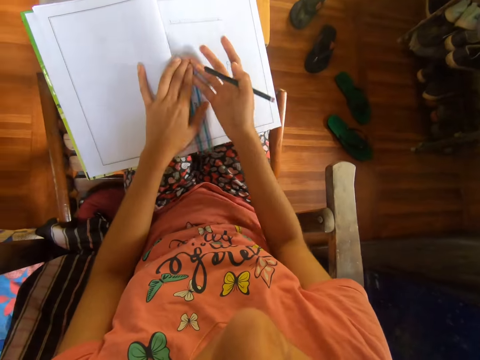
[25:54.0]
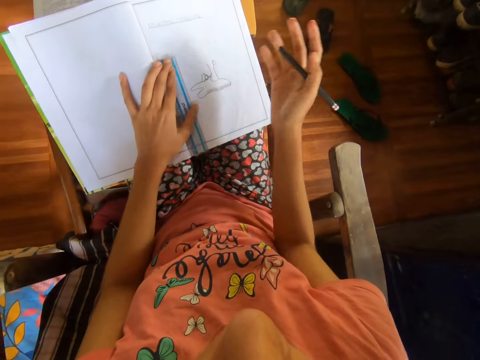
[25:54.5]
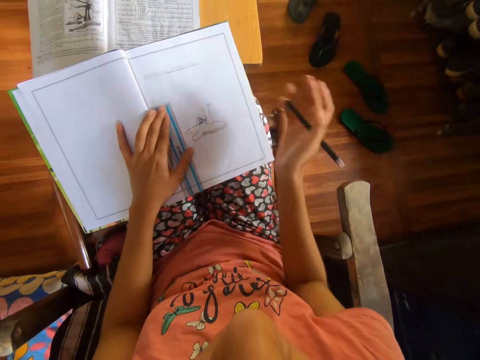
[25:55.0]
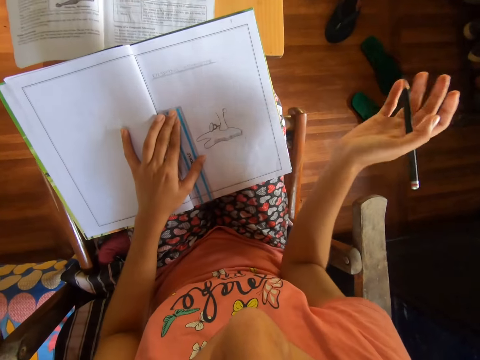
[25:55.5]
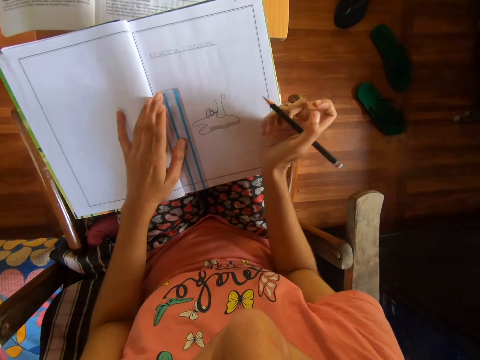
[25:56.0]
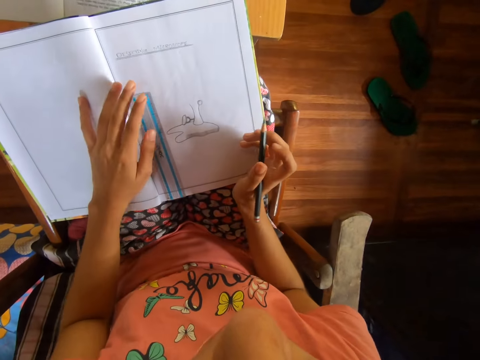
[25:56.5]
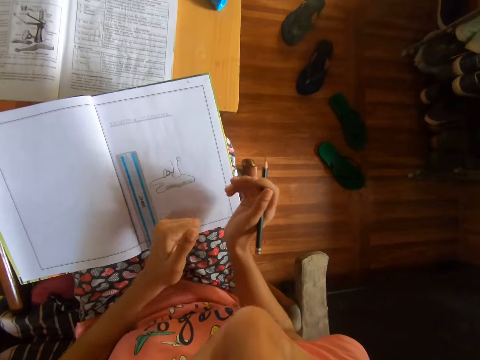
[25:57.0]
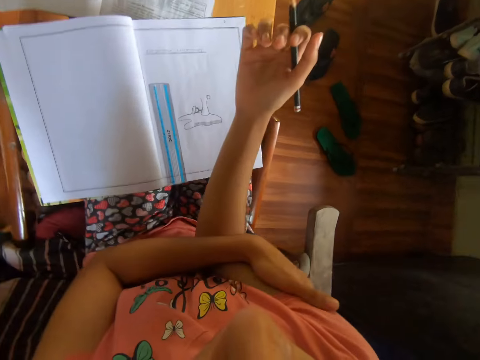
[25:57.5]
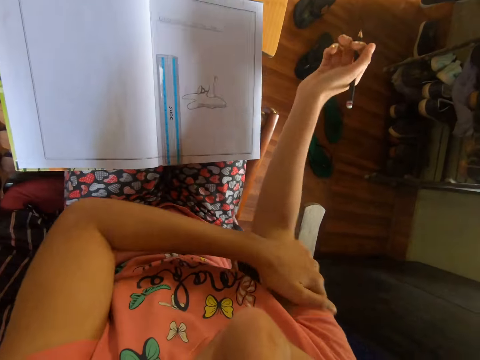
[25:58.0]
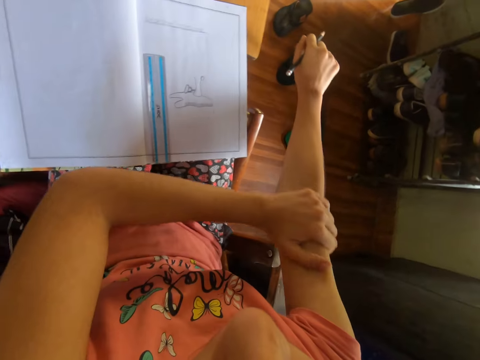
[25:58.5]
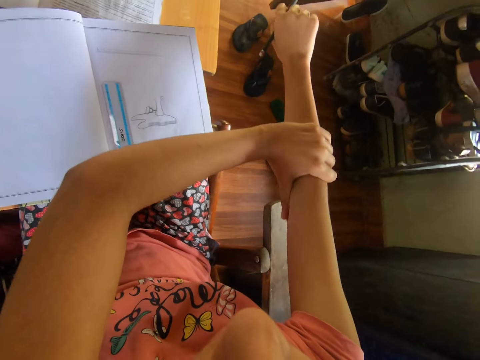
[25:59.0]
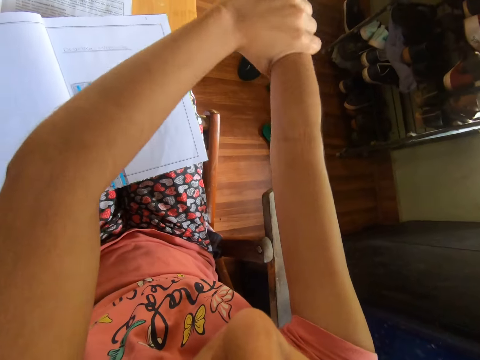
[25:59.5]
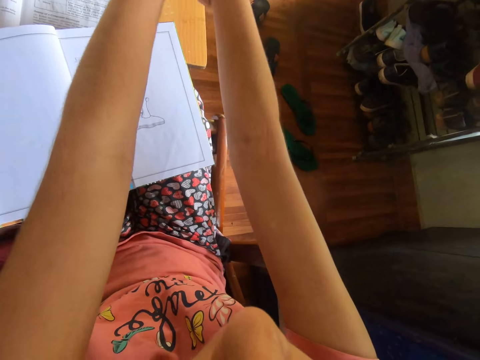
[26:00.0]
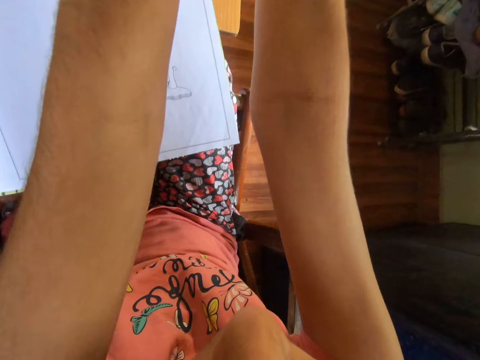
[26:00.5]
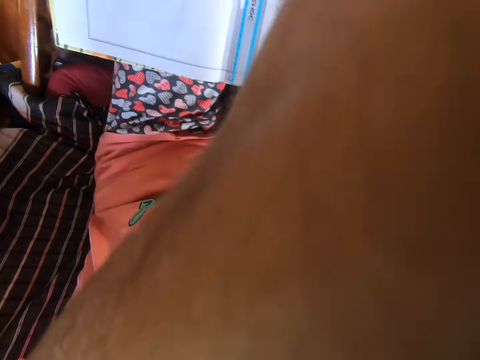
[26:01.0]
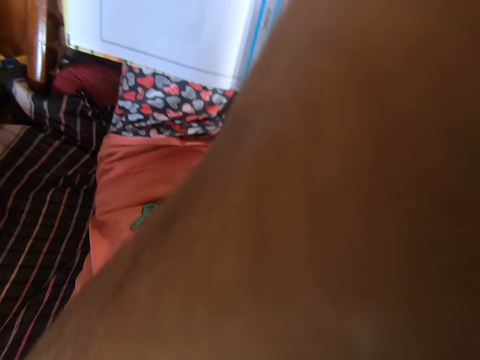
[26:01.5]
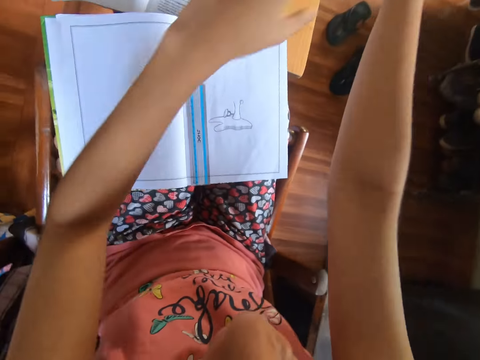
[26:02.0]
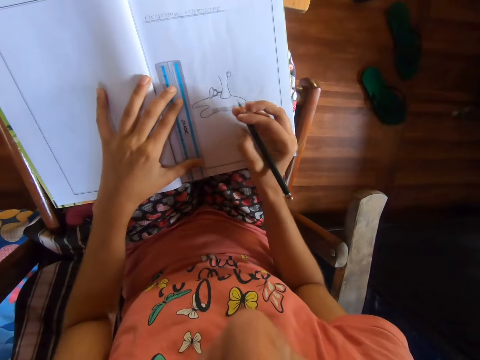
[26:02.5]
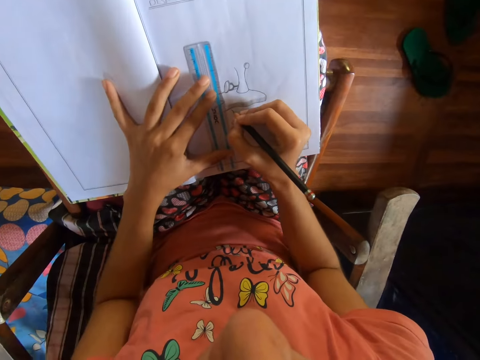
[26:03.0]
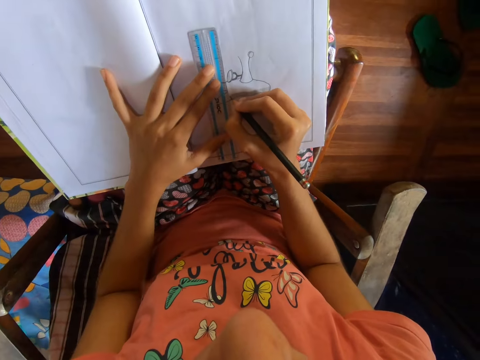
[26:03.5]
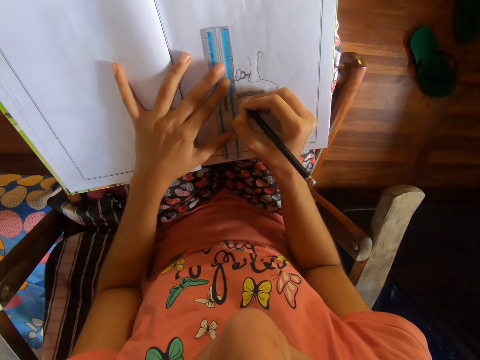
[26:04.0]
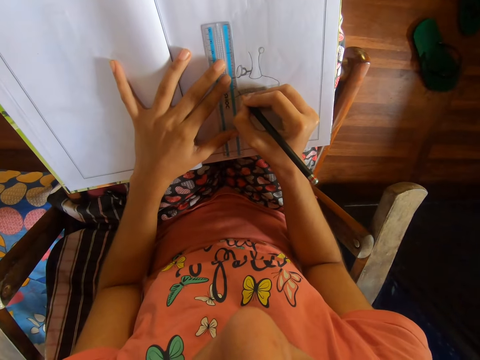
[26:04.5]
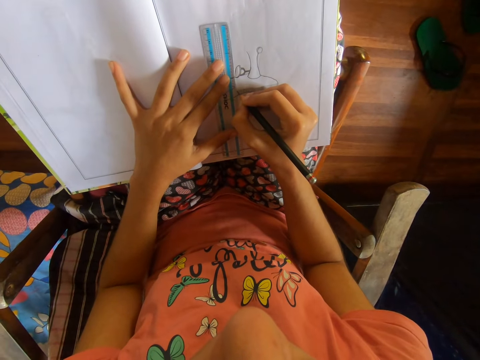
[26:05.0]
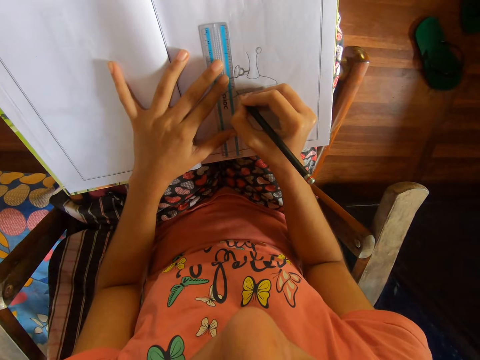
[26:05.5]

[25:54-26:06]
The camera wearer wipes the drawing book with her right hand. She rubs the drawing book with her right hand repeatedly. She rubs her right hand with her left hand. She holds her right hand with her left hand. She lifts both hands. She moves the ruler on the drawing book with her left hand. She holds the ruler with her left hand. She draws on the drawing book with the pencil and the ruler in her hands.

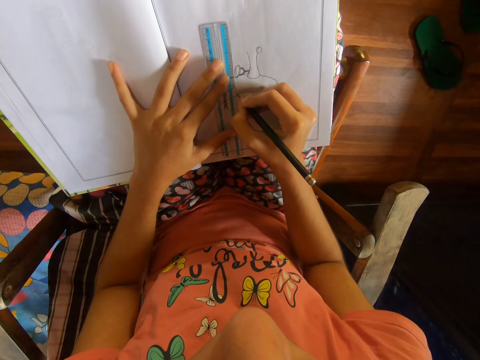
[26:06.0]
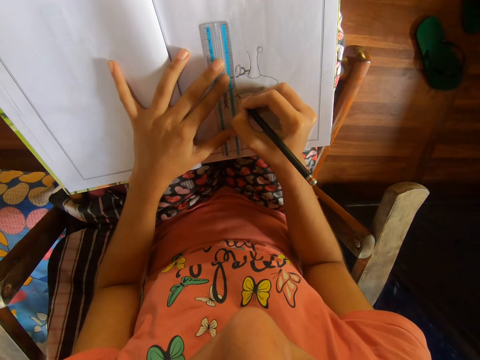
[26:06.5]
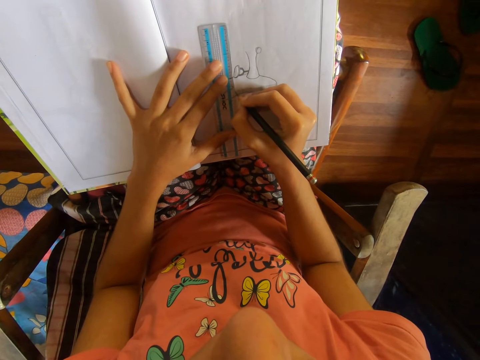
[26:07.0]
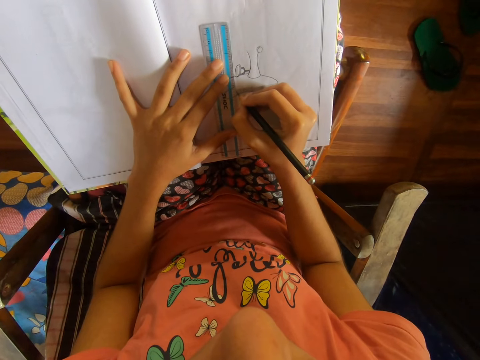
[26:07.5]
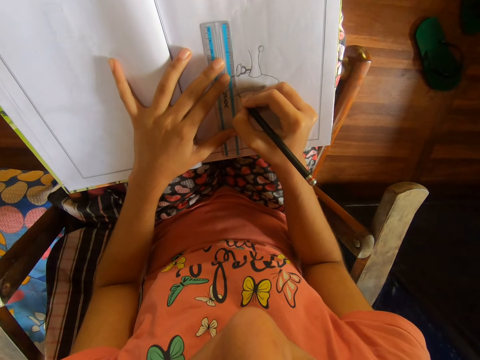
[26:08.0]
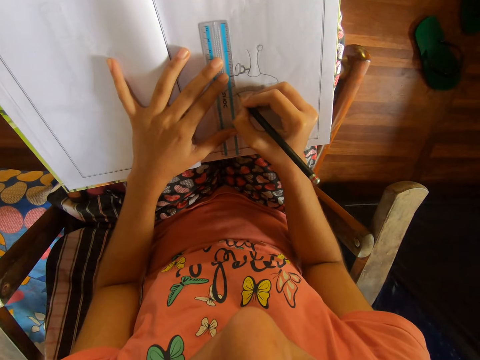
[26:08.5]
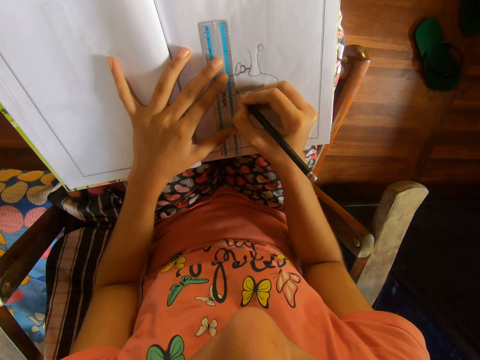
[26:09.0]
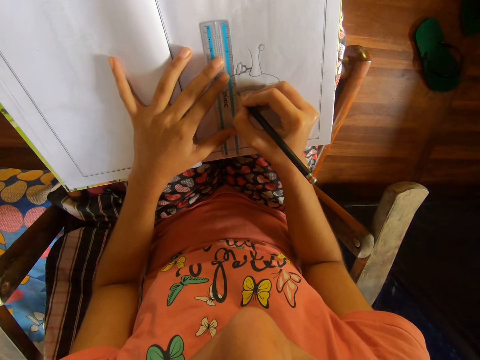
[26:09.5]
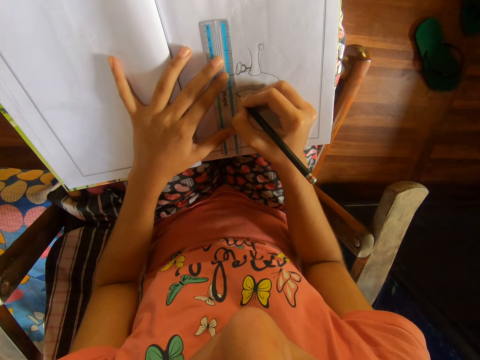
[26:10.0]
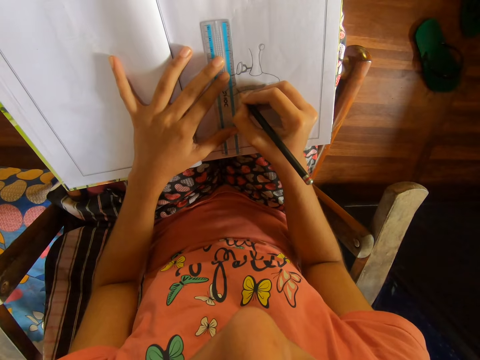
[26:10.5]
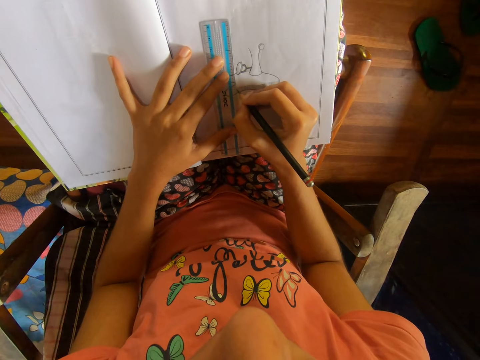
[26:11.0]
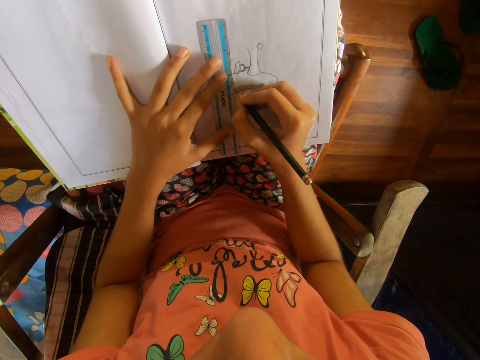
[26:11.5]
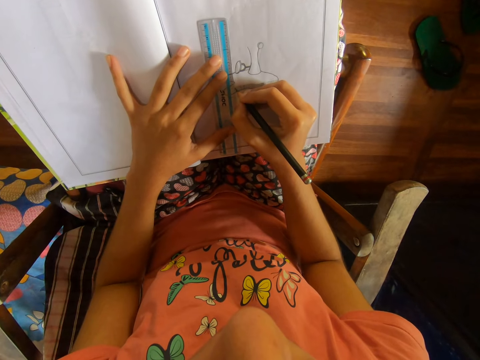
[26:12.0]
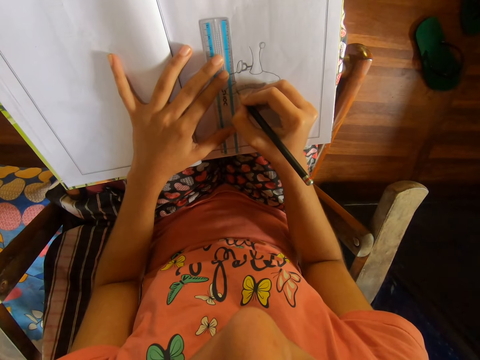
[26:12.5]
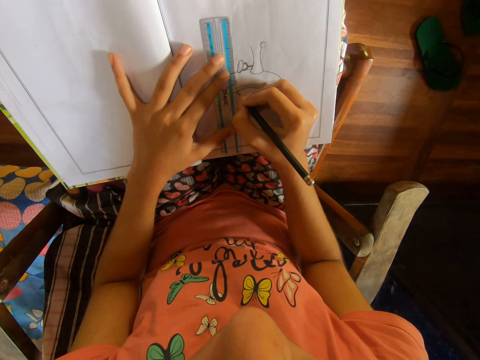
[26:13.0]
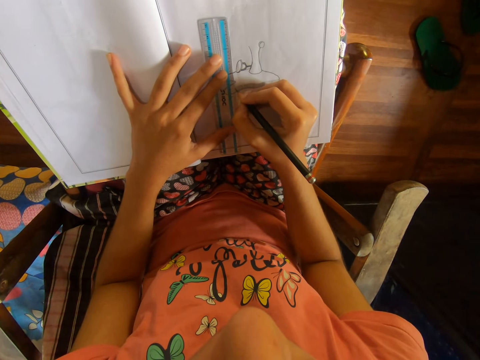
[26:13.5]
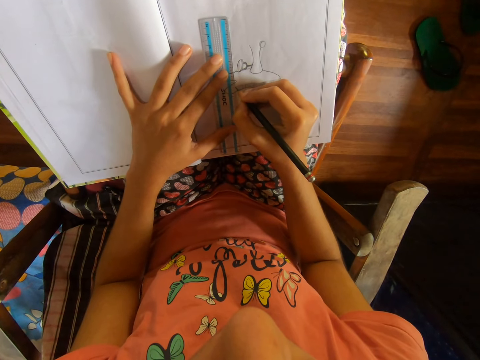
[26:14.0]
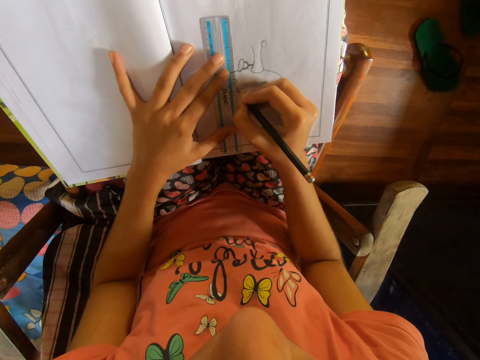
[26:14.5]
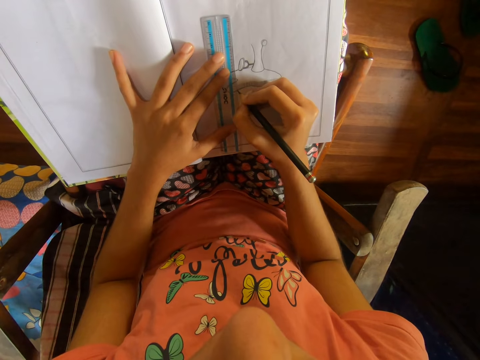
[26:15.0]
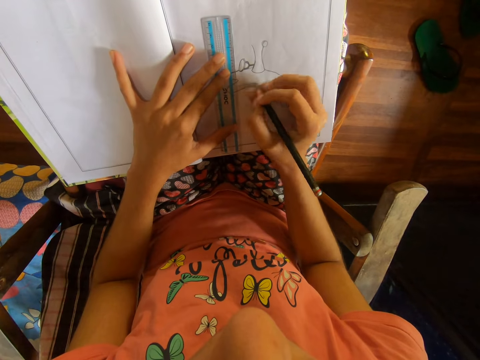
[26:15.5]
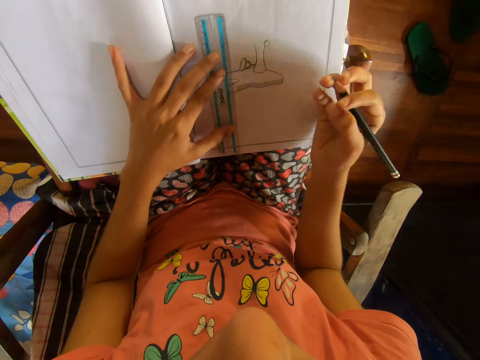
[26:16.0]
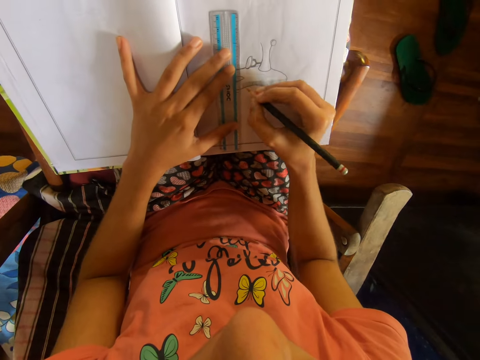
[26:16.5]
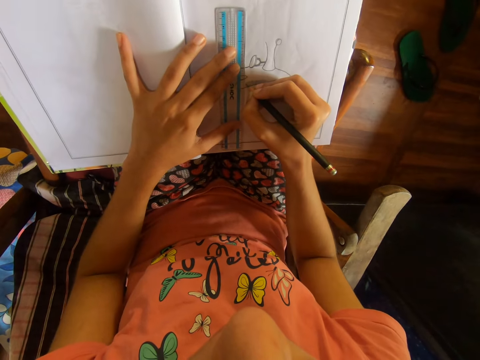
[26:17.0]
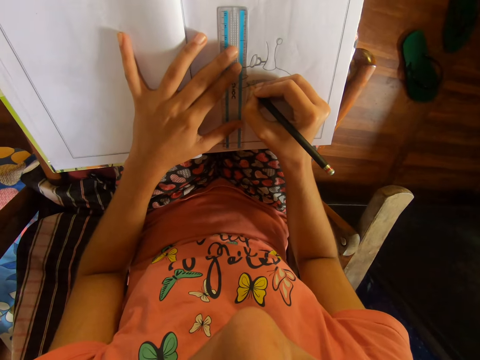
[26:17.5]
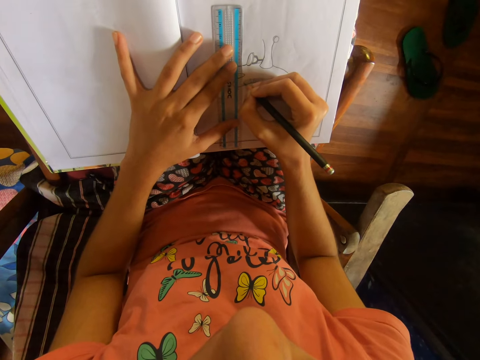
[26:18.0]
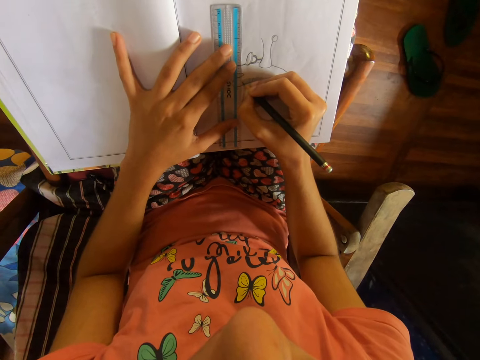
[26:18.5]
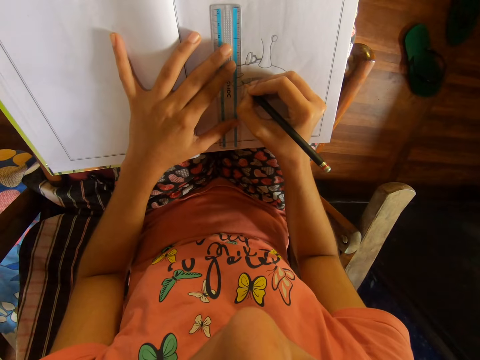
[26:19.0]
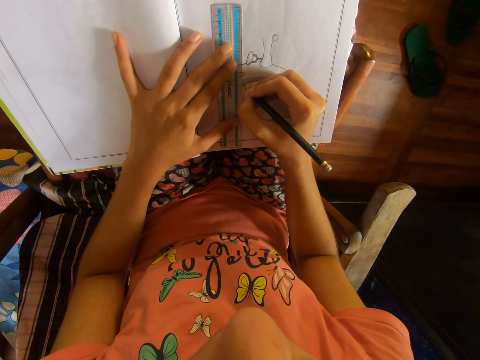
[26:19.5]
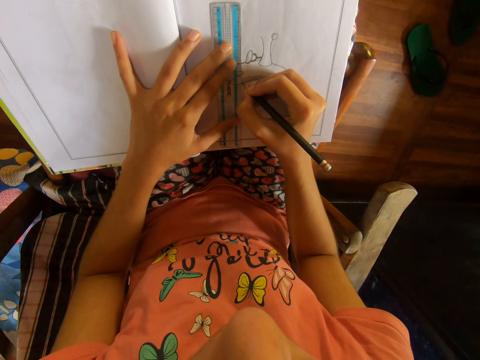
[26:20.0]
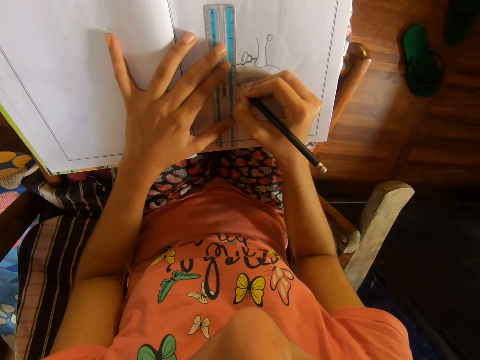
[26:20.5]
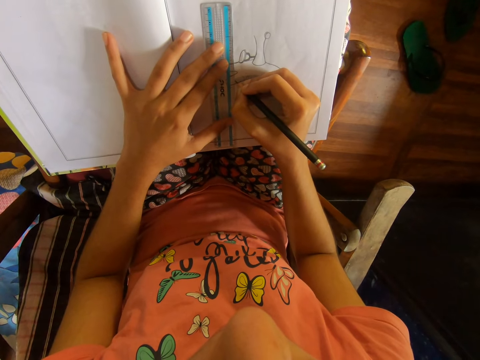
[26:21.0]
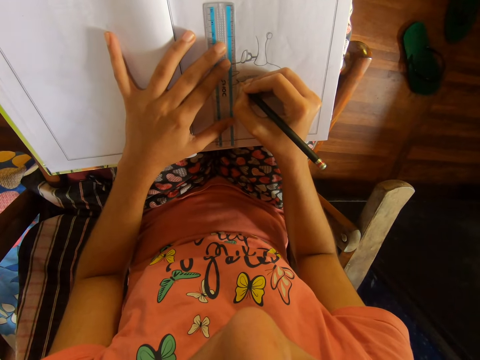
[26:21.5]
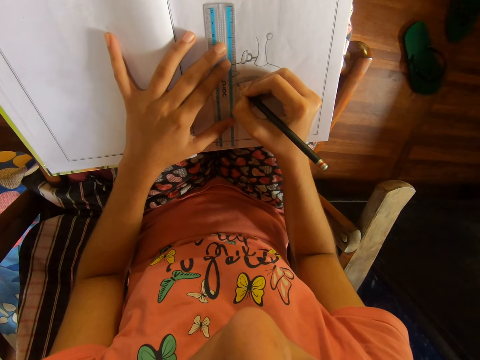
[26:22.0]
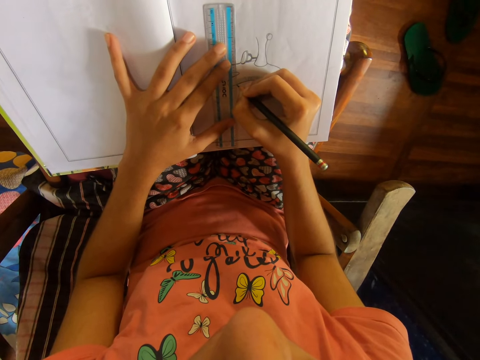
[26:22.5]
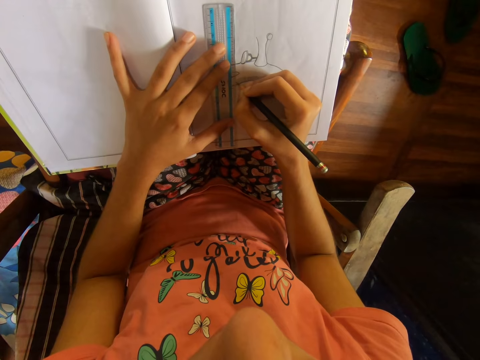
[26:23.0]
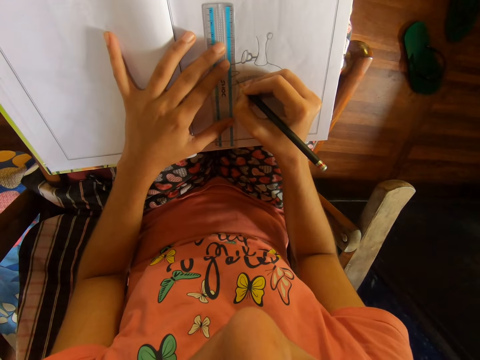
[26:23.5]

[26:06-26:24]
The camera wearer moves the ruler with their left hand. They draw with a pencil. They move the ruler with their left hand. They draw with the pencil. They move the ruler with their left hand. They draw with the pencil. They move the ruler with their left hand. They draw with the pencil. They move the ruler with their left hand. They draw with the pencil. They move the ruler with their left hand. They draw with the pencil. They move the ruler with their left hand.
